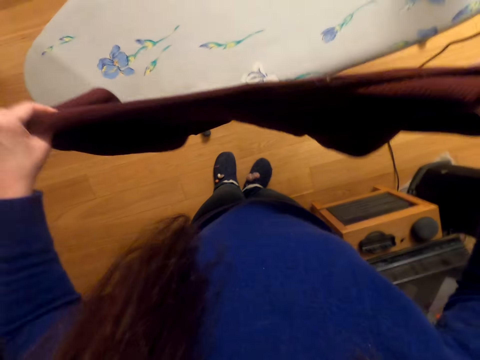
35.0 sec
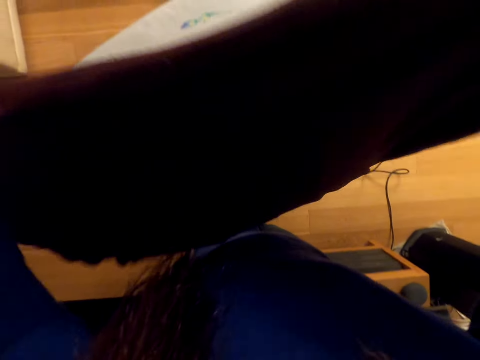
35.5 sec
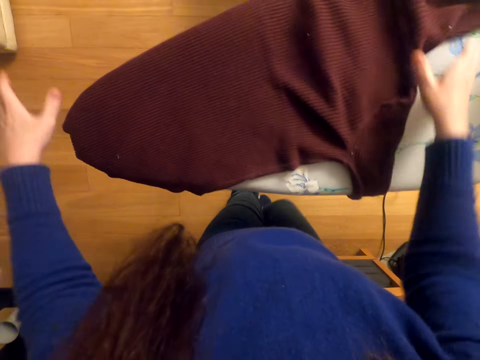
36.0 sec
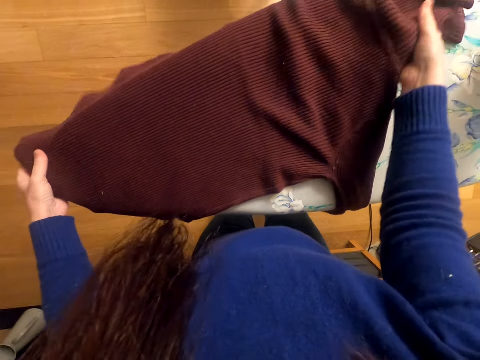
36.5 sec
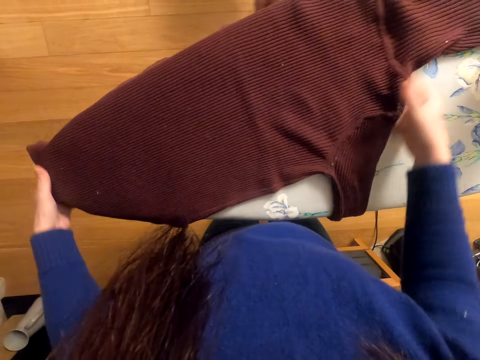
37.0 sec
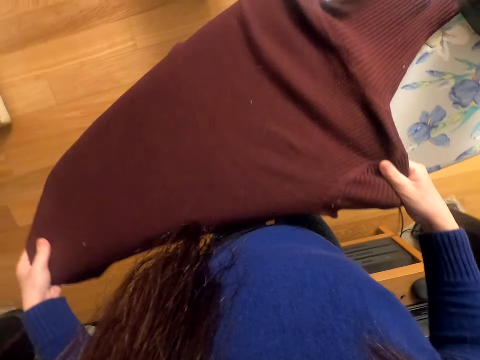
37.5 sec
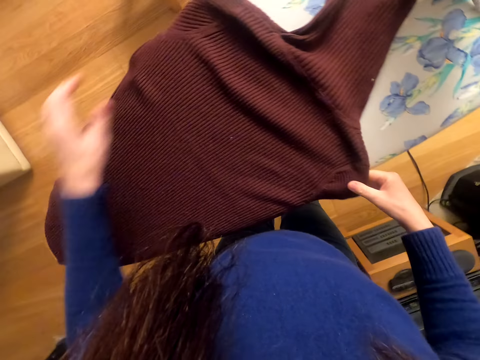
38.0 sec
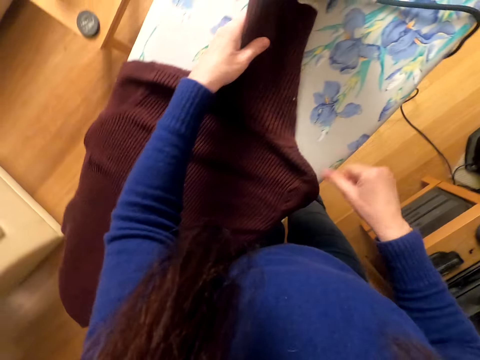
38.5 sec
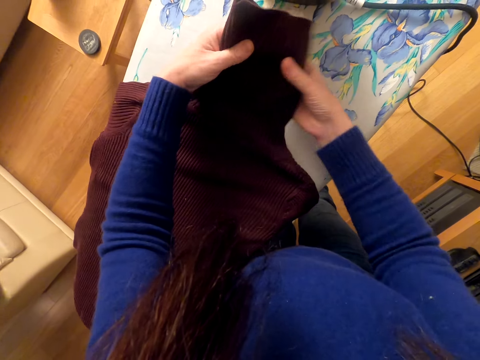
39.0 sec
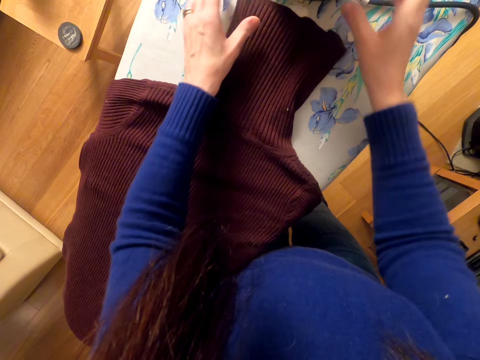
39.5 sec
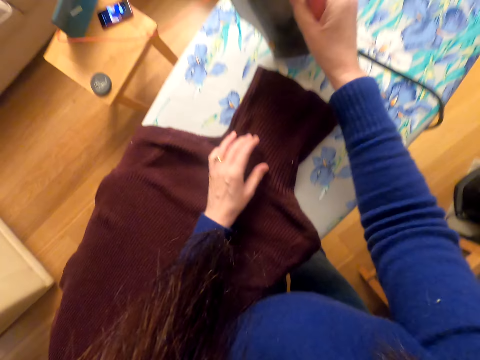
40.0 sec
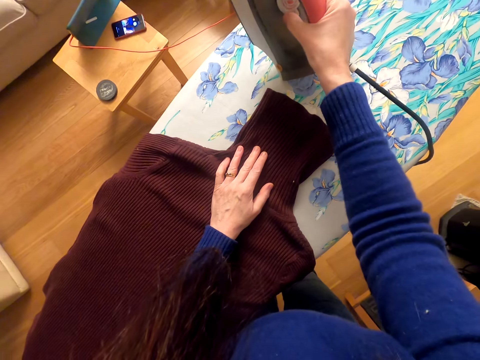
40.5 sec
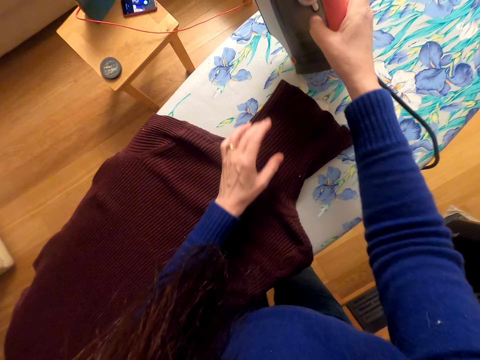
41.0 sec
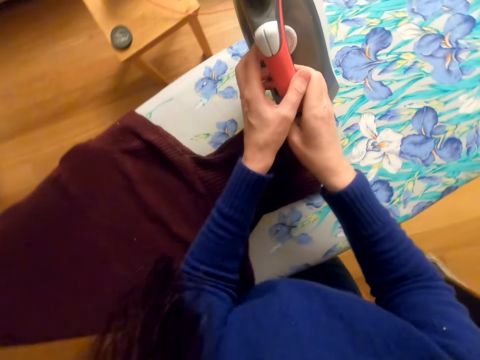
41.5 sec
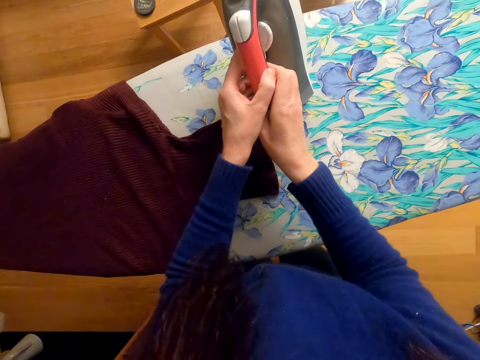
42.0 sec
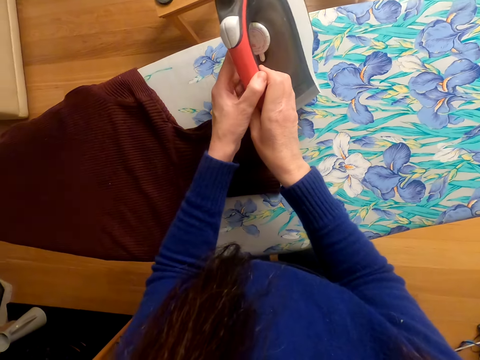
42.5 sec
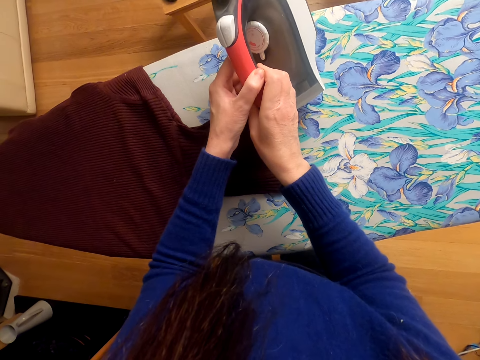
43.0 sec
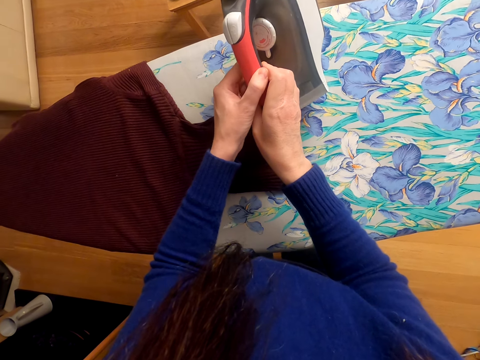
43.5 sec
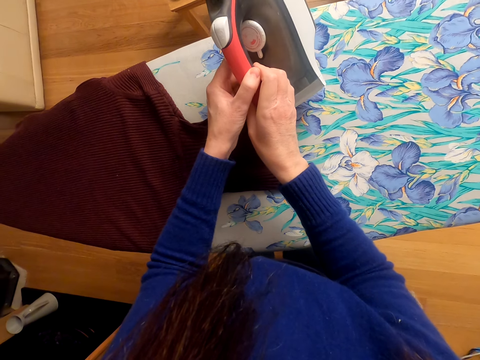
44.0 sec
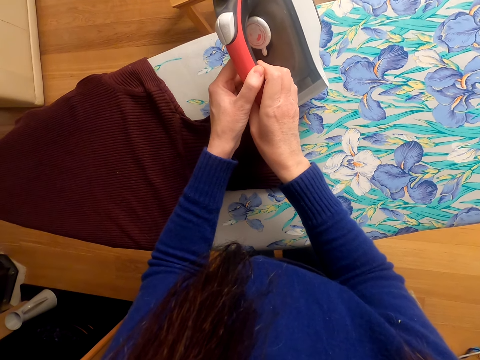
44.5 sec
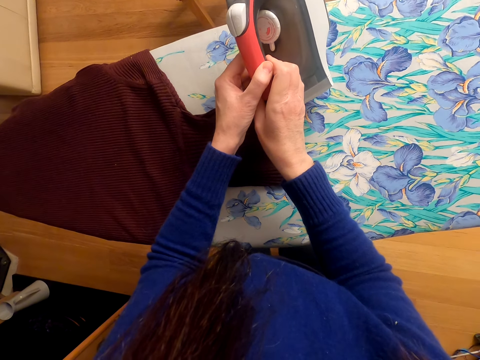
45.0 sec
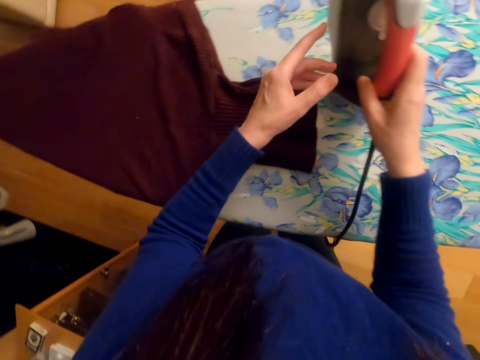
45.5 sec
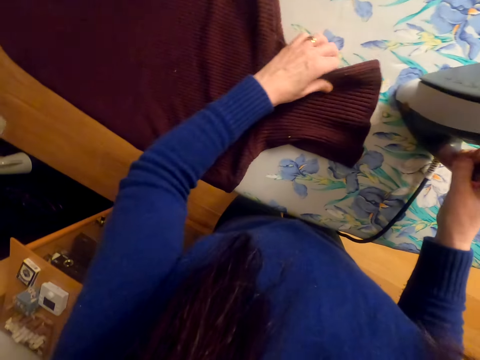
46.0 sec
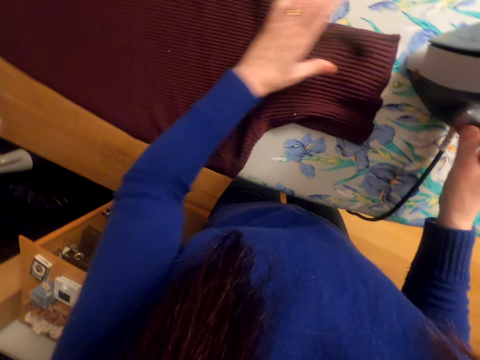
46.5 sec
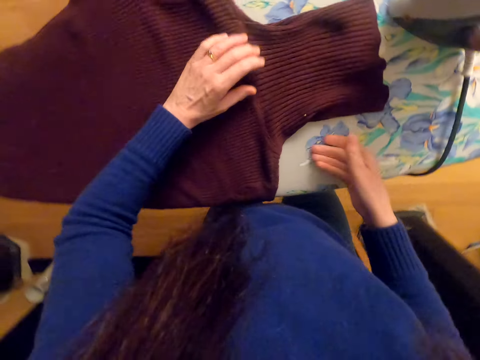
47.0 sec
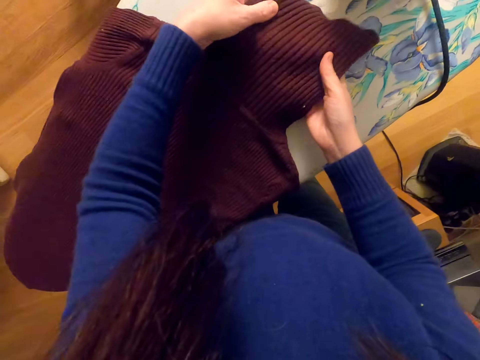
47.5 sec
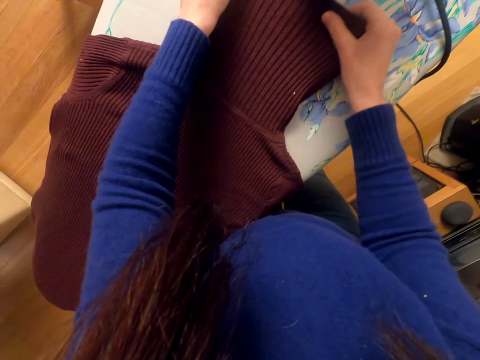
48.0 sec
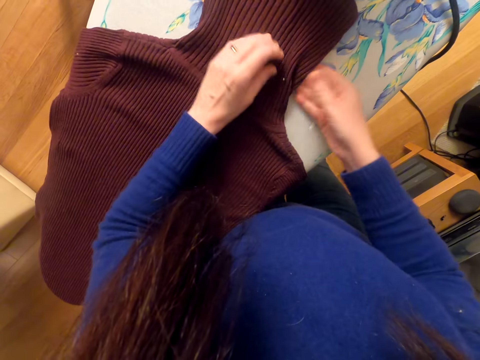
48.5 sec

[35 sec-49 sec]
The camera wearer drops the shirt on the ironing board. They adjust the cloth. They pick up the iron box. They moderate the iron box. They adjust the iron box. They adjust the cloth.

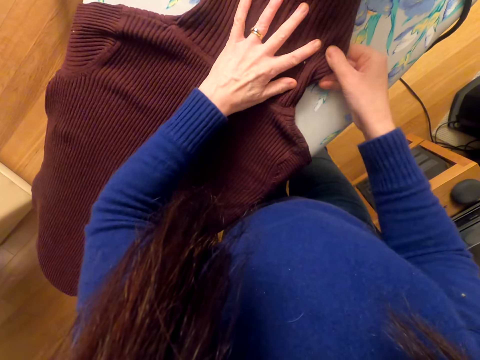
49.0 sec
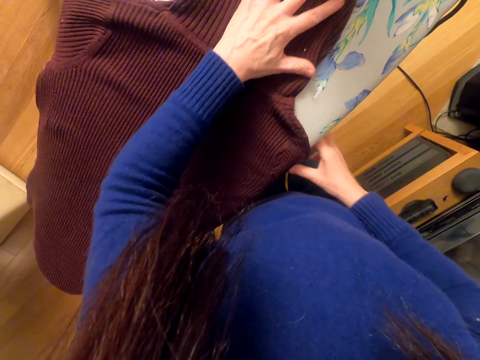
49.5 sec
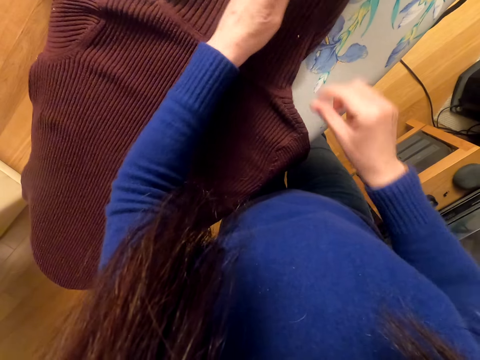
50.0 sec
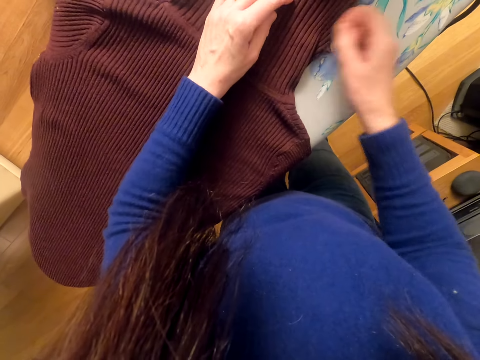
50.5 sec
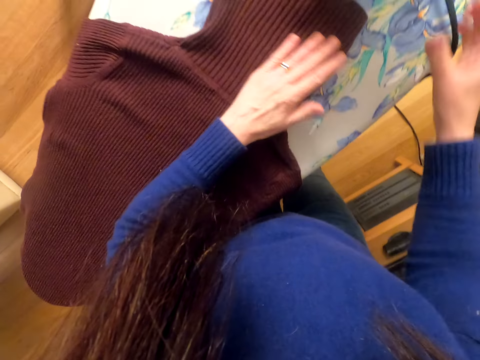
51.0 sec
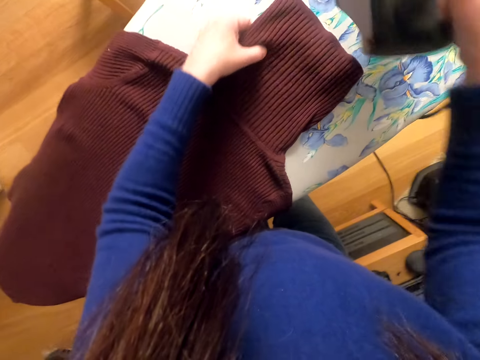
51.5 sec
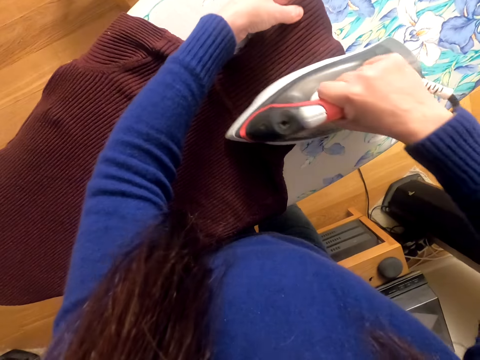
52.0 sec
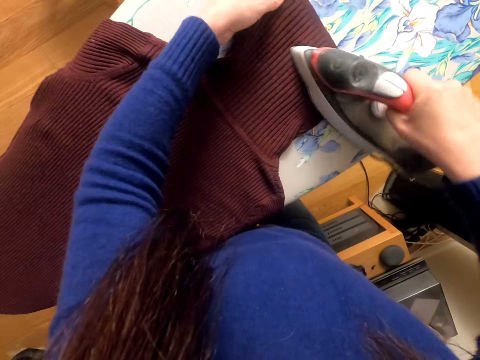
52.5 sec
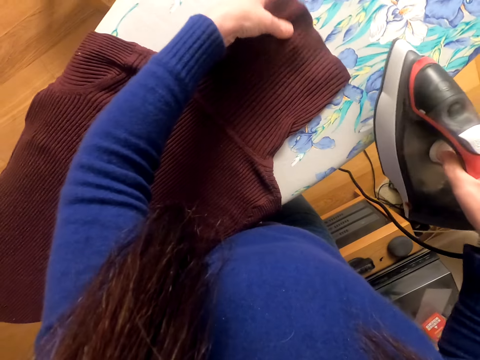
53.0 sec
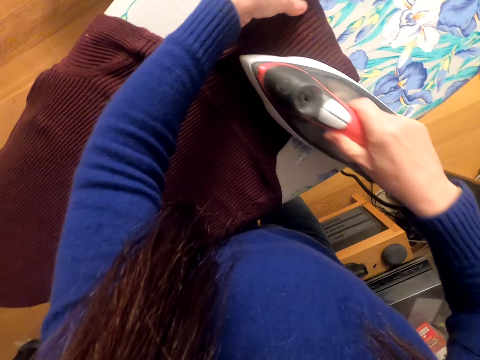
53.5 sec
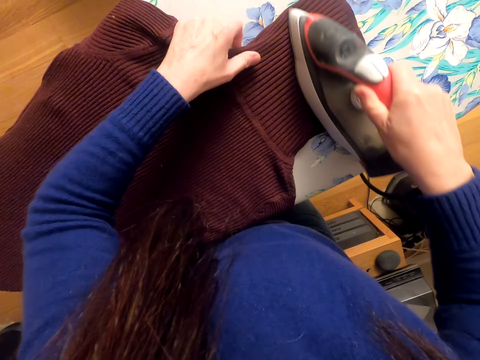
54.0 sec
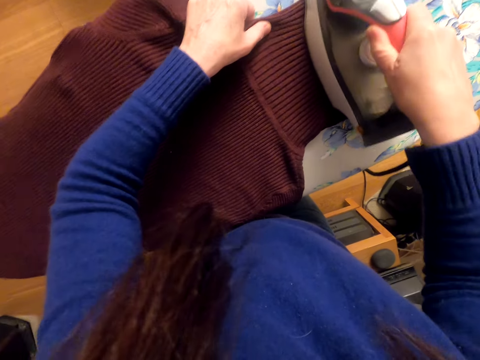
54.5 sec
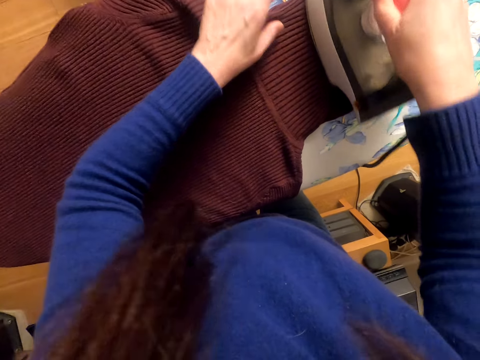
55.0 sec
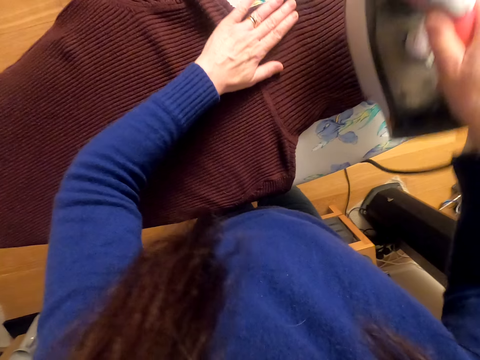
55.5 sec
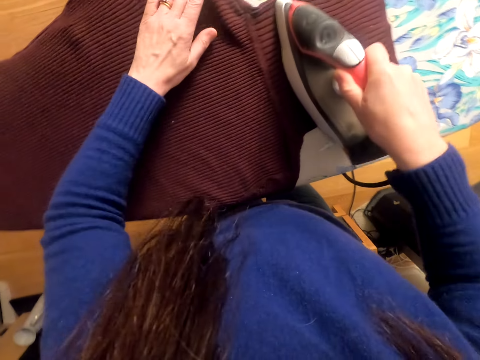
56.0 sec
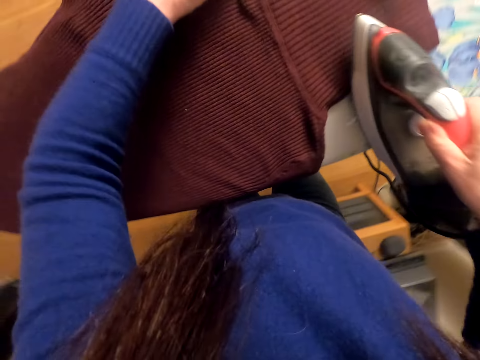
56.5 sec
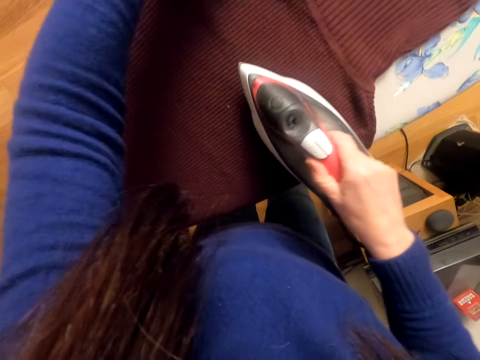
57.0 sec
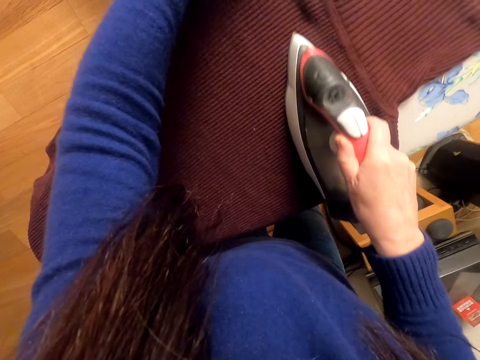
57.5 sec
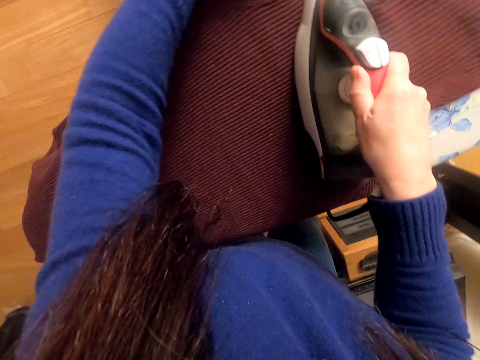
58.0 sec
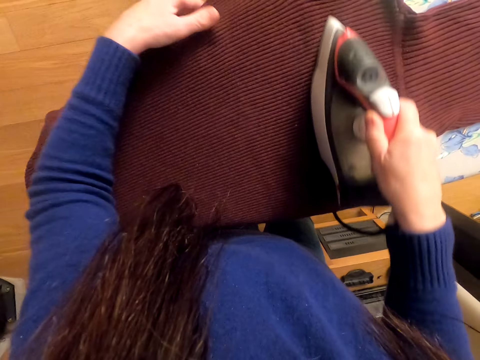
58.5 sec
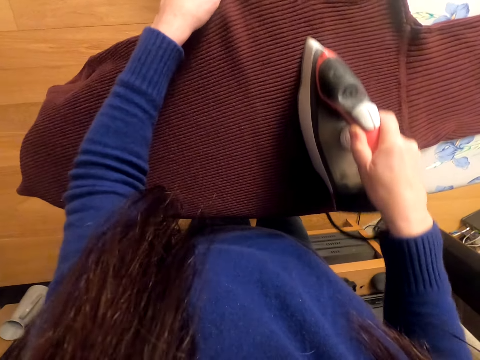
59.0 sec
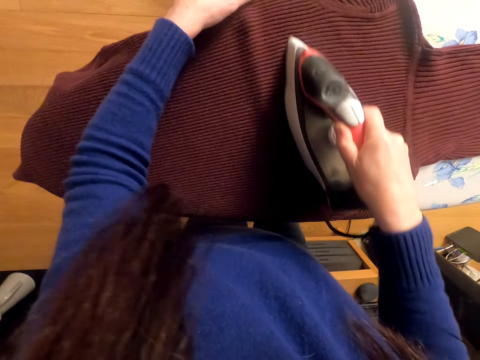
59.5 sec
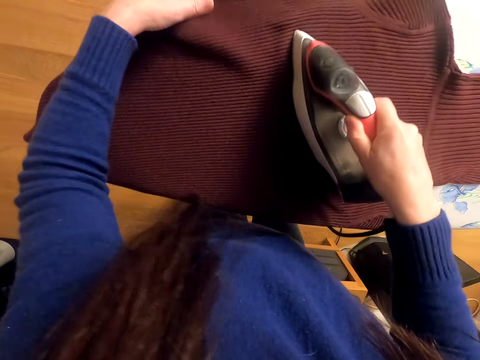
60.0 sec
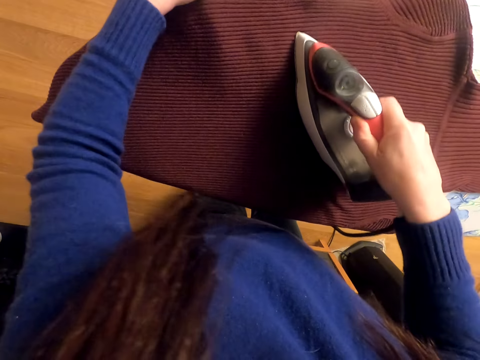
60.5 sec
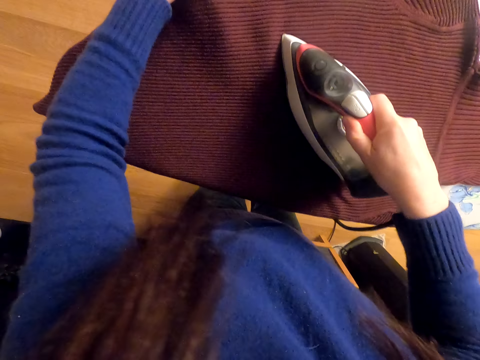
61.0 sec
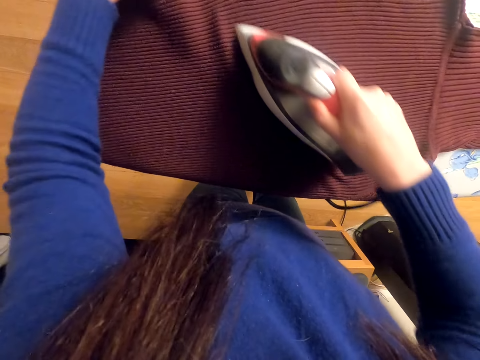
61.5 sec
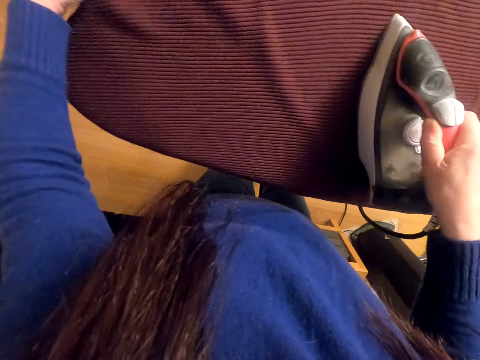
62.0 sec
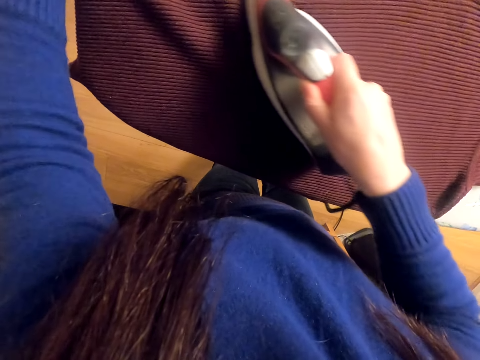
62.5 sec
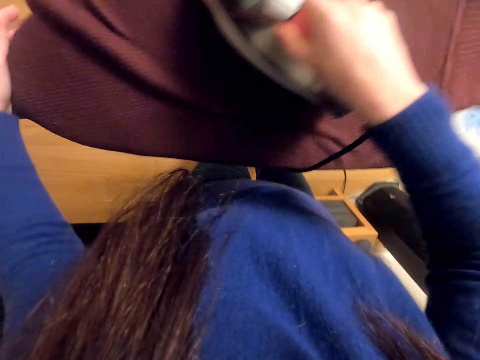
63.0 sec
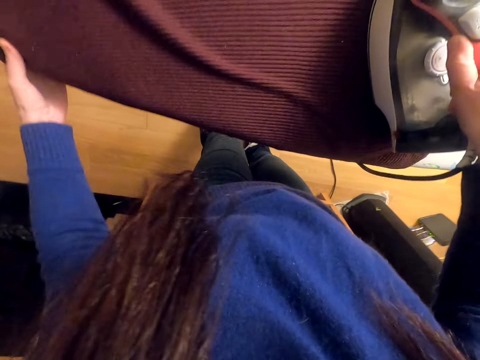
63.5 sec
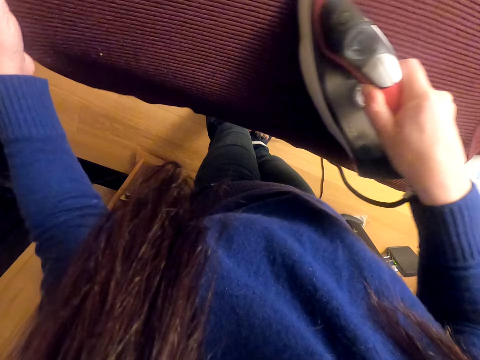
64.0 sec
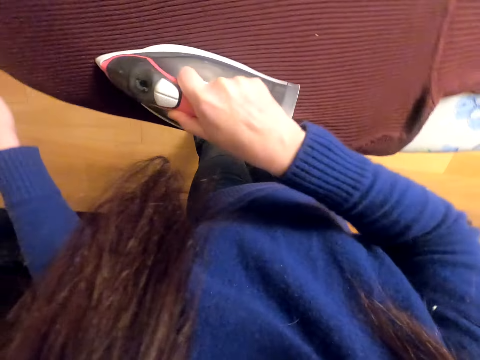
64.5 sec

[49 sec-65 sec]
The camera wearer removes dirt from the shirt. They iron the shirt.
